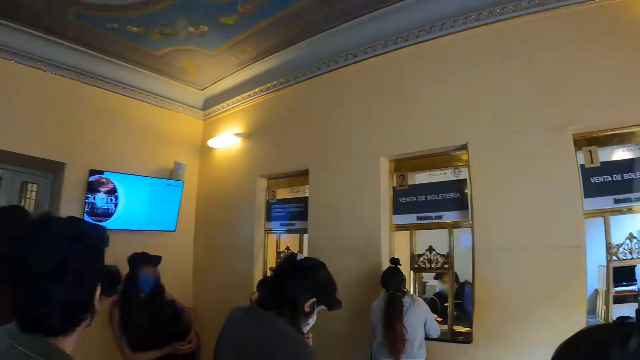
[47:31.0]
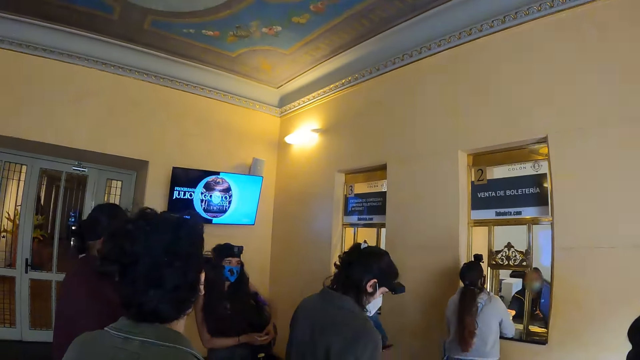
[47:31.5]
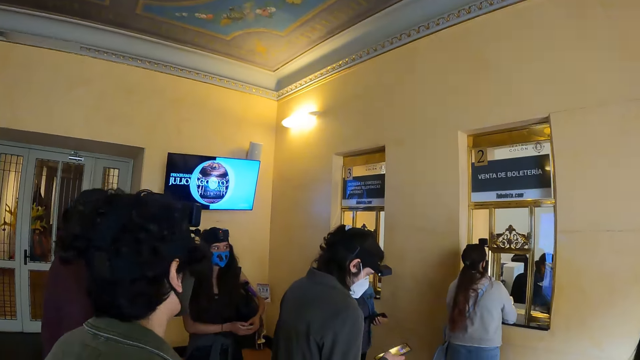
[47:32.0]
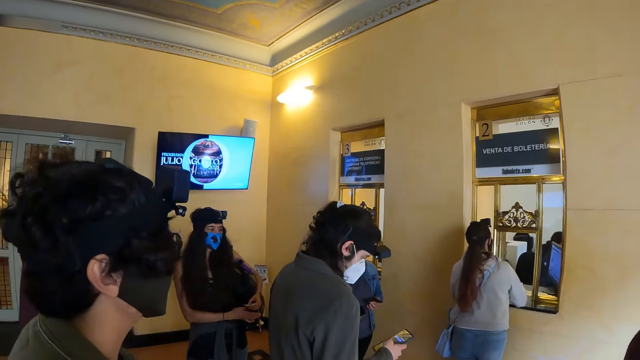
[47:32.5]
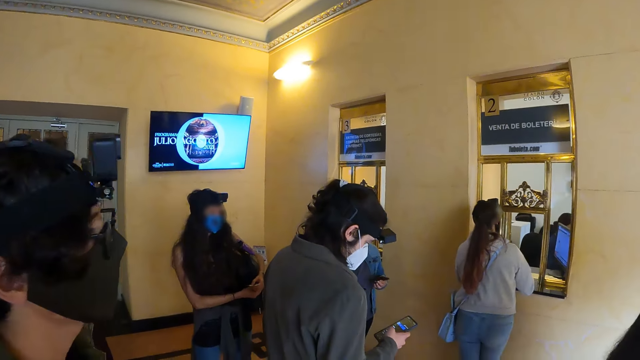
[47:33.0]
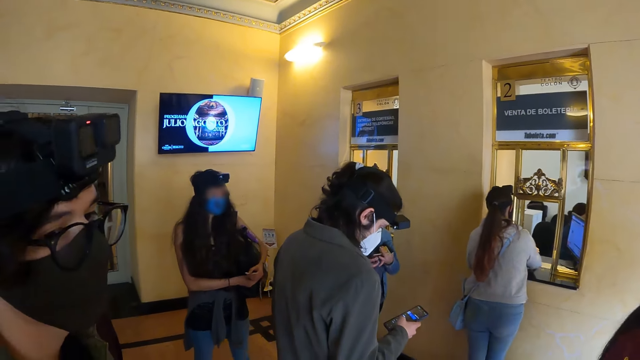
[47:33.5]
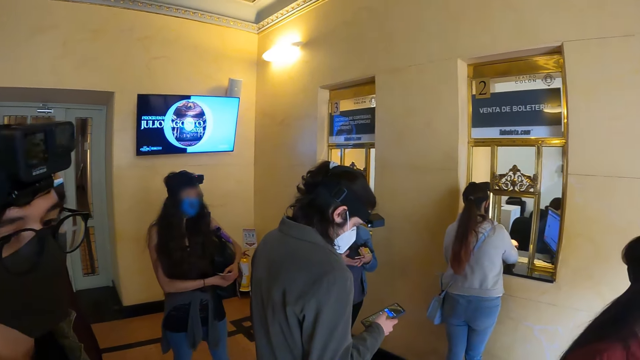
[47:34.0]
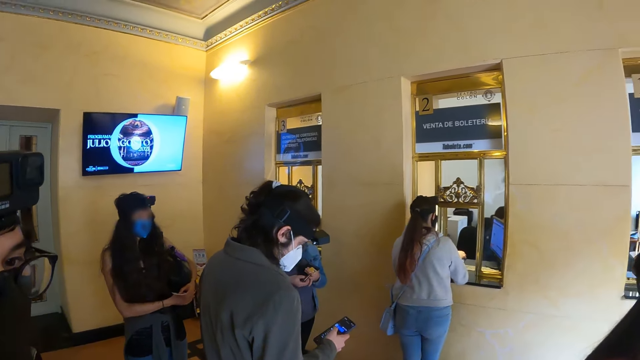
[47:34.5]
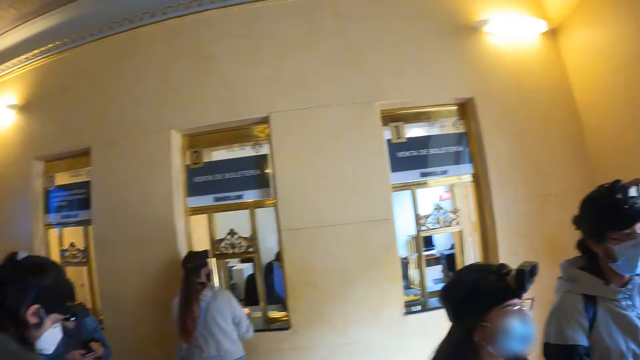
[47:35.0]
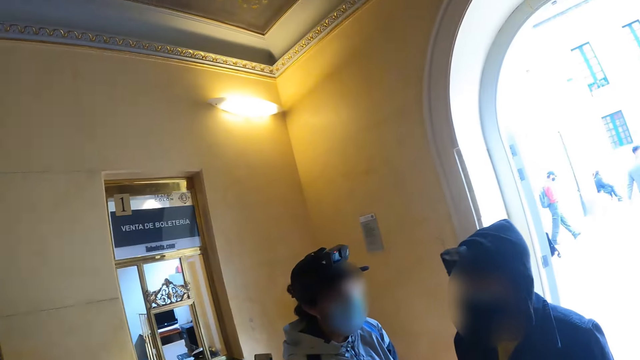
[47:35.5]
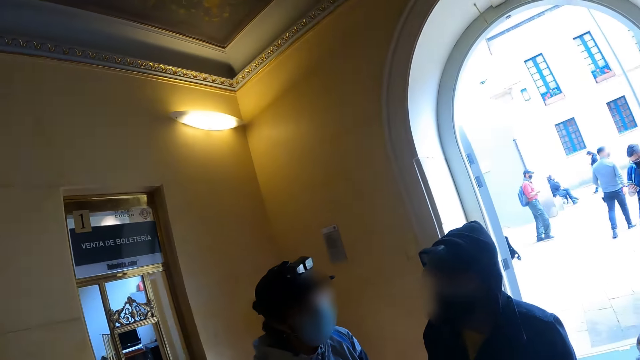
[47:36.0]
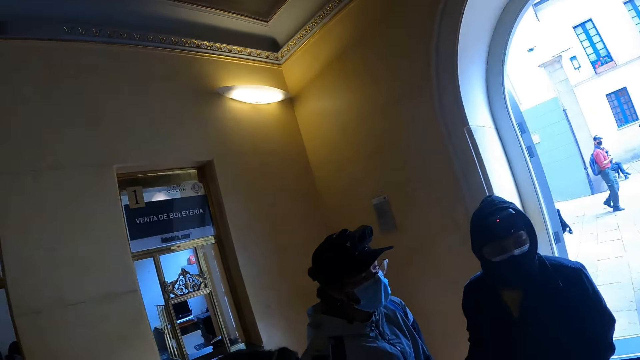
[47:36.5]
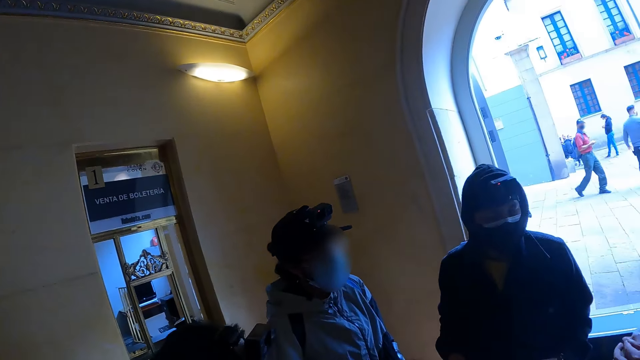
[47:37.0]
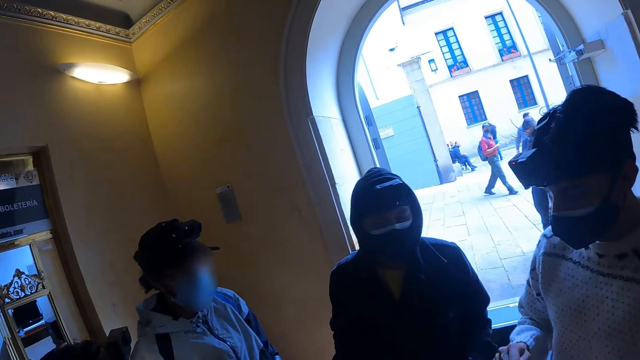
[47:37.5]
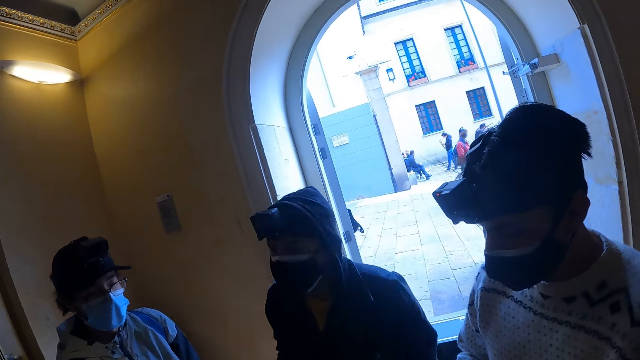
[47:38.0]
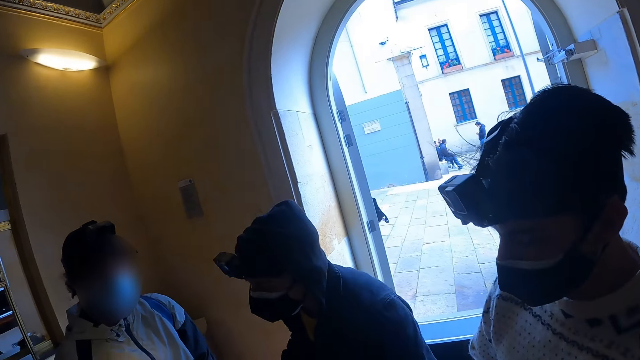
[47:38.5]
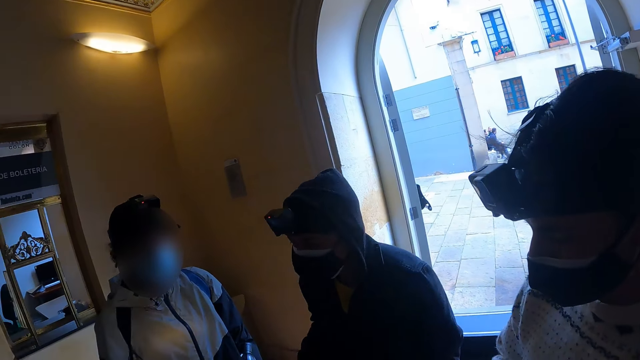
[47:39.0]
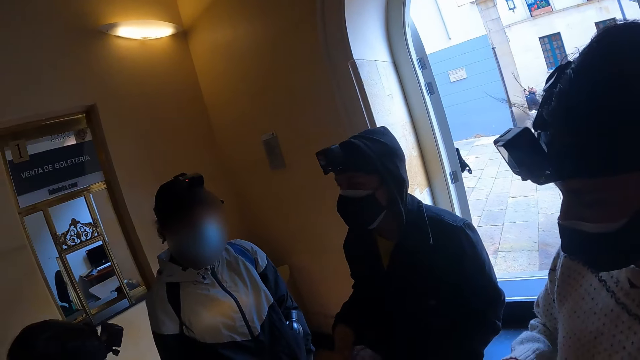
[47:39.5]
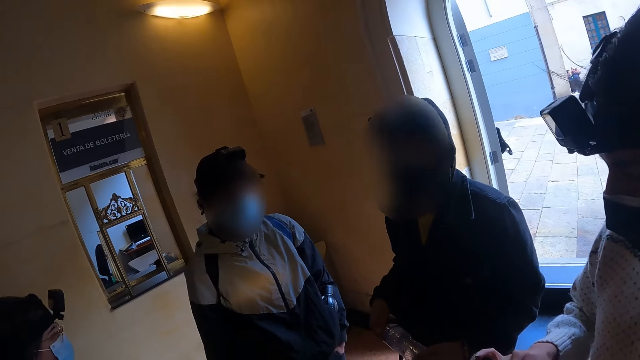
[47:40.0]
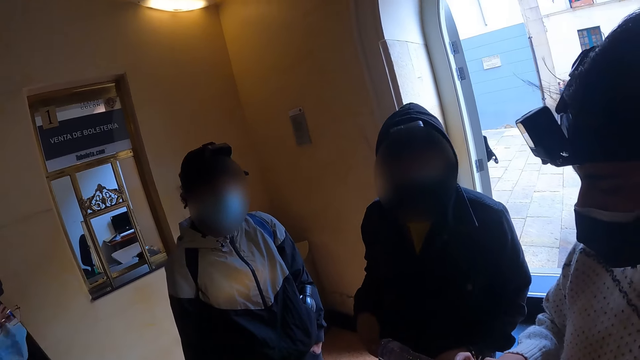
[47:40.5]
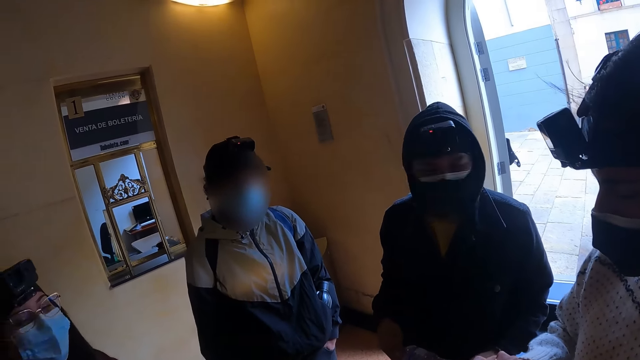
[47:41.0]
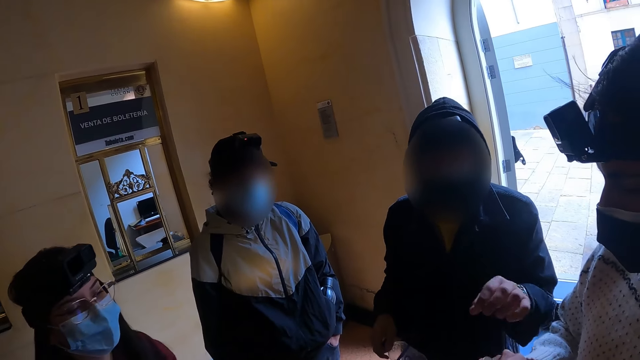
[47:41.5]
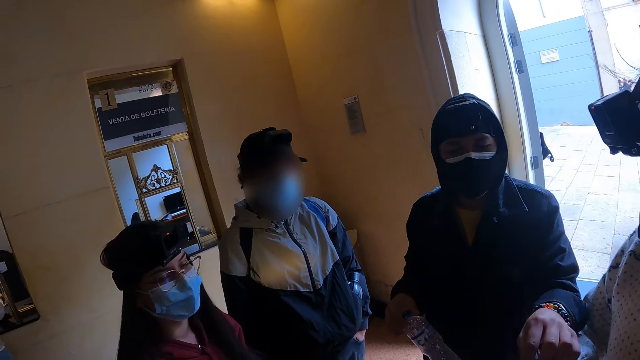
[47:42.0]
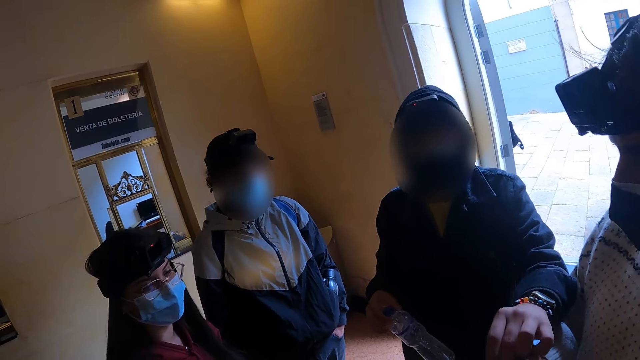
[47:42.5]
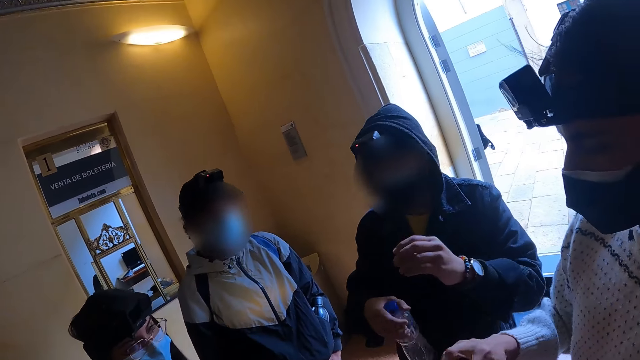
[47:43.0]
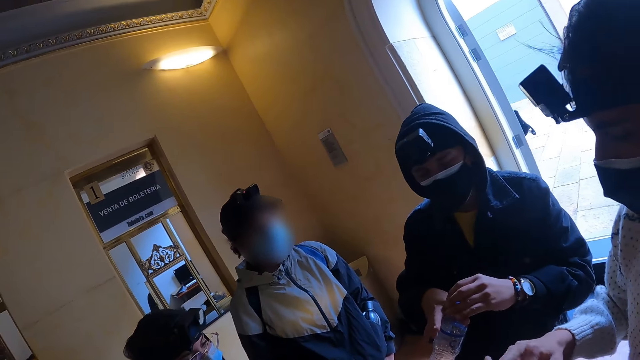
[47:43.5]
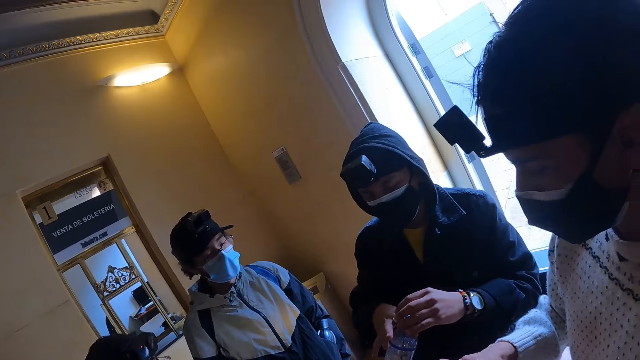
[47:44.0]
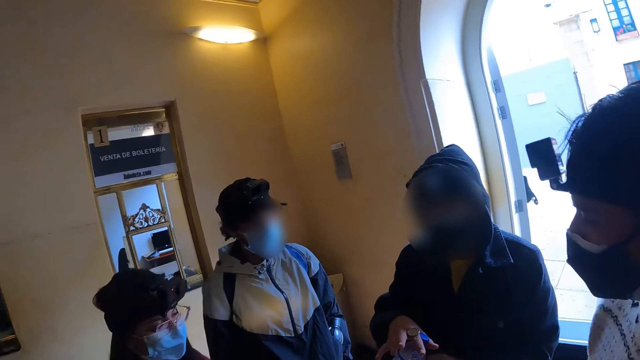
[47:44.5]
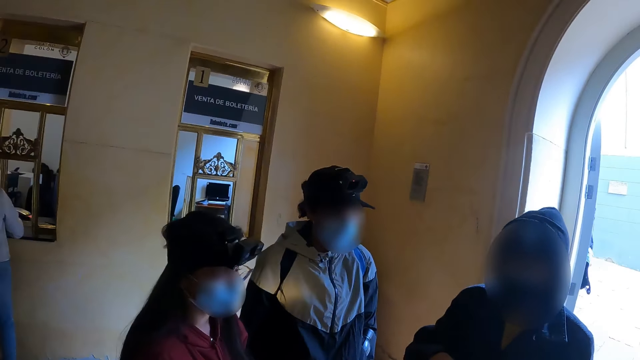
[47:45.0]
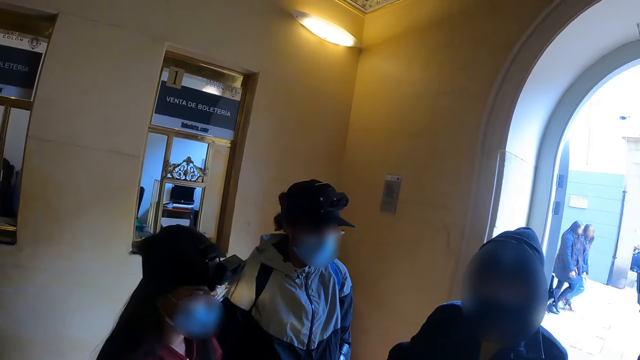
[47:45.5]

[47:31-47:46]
The camera wearer looks around the building. They look at persons in the building. They look at a person.

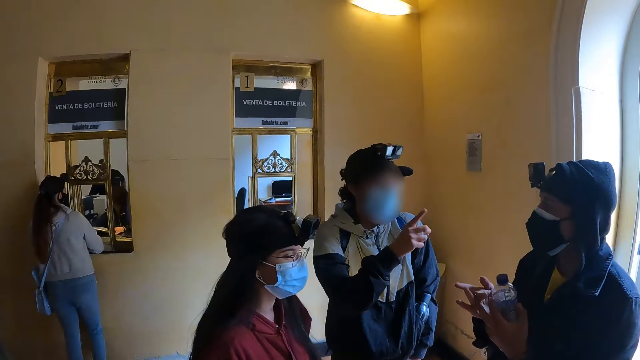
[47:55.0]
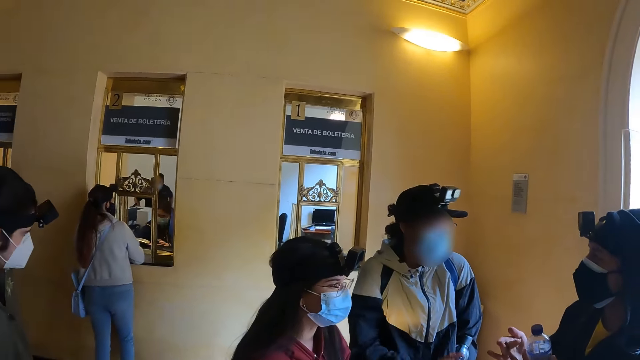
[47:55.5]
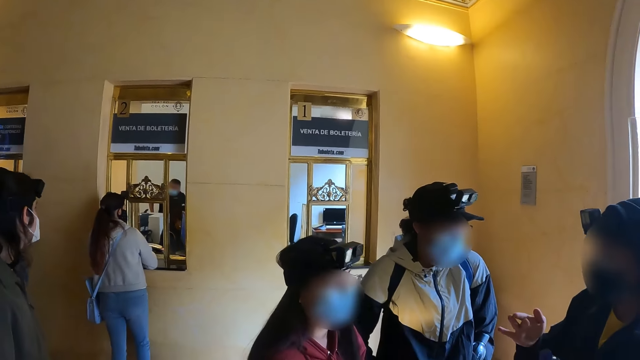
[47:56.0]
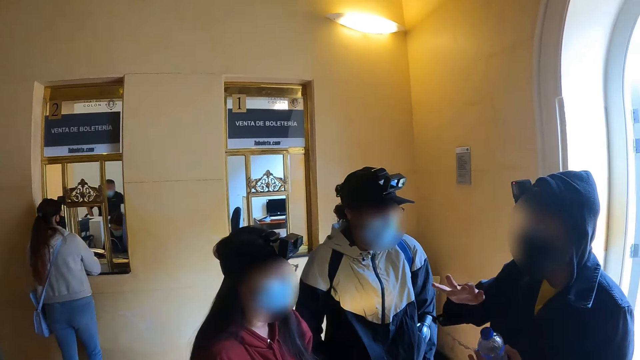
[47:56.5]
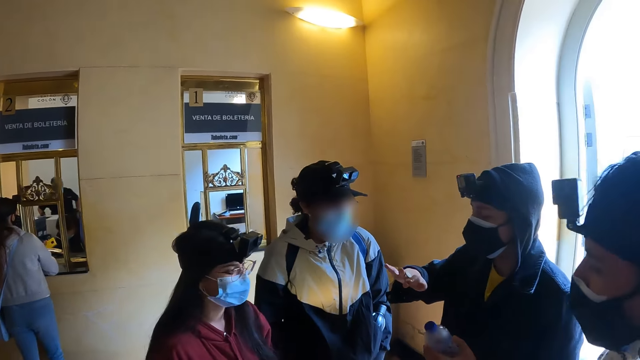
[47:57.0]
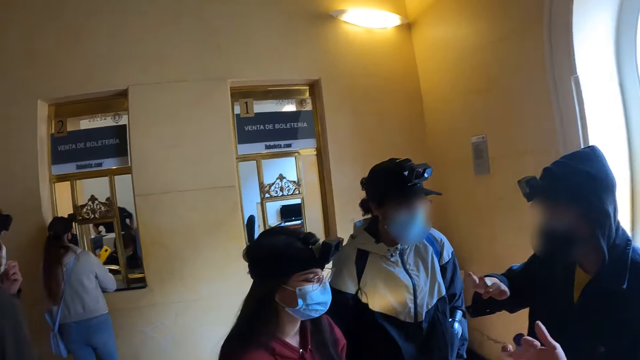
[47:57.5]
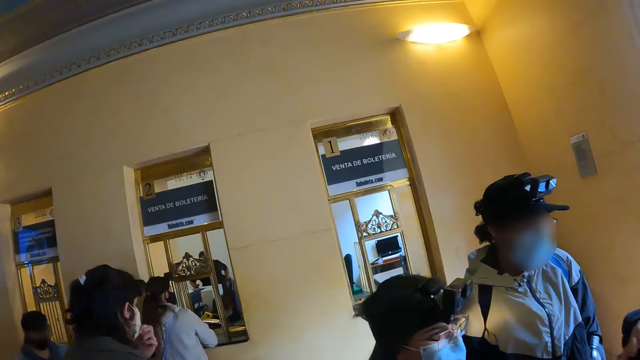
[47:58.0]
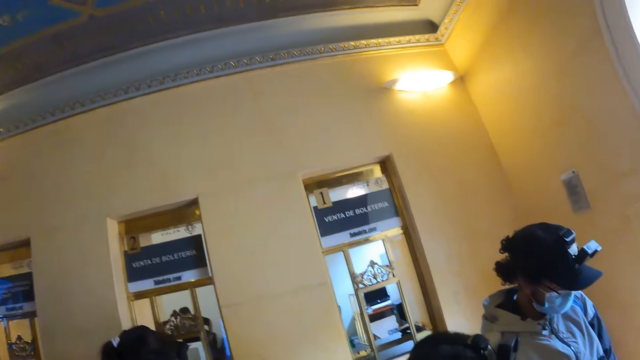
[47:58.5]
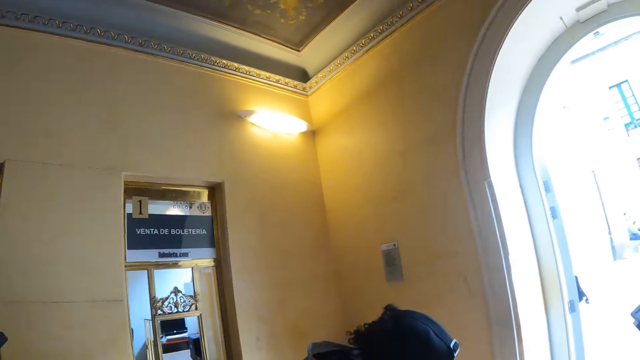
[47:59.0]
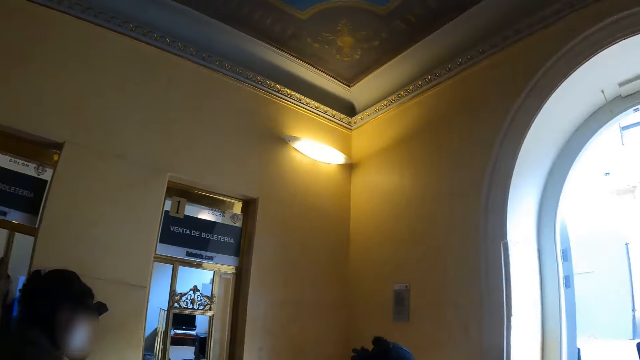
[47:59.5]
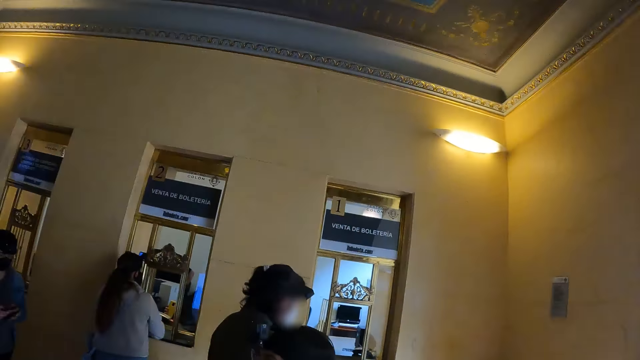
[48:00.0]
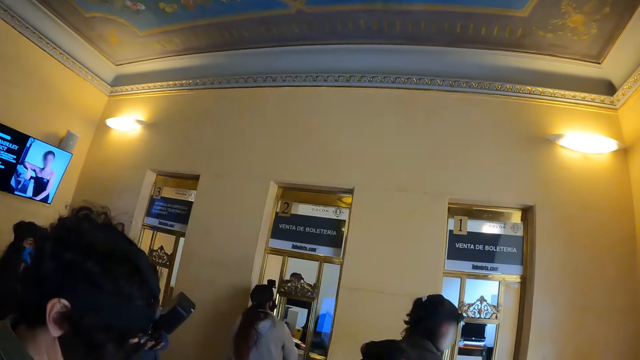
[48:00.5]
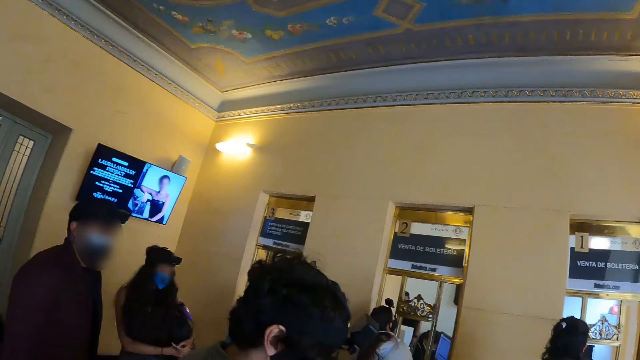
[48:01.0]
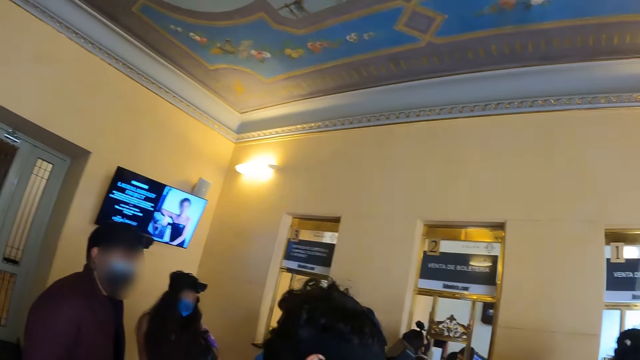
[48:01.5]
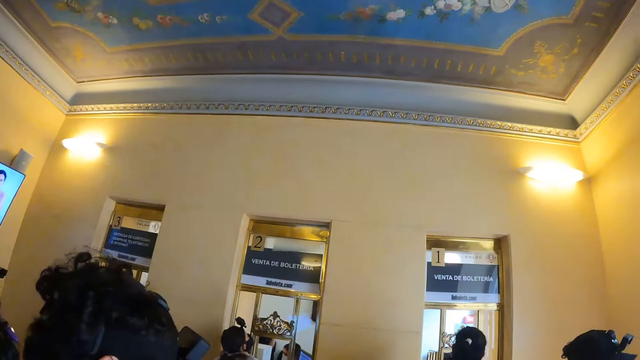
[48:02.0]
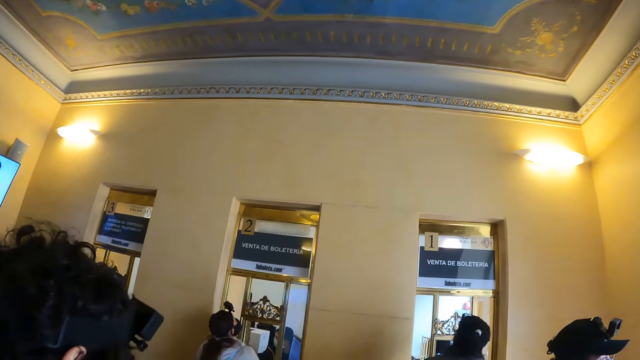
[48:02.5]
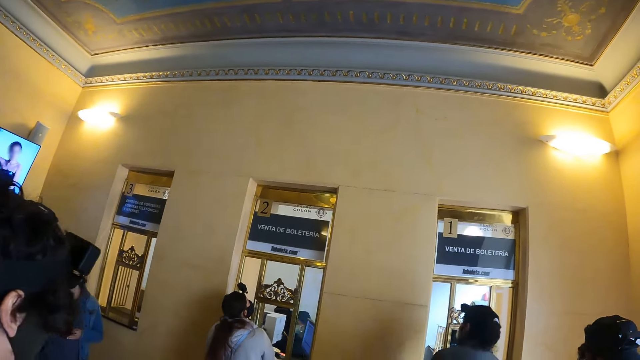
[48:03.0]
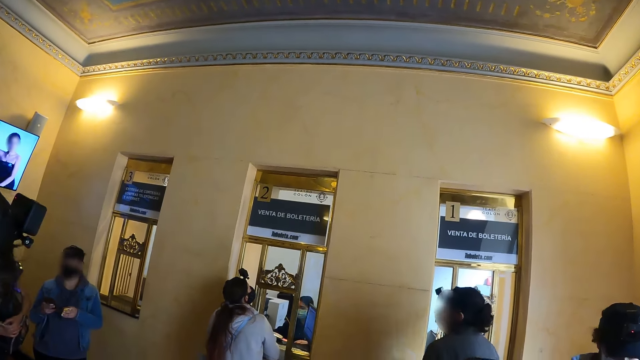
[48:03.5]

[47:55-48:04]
The camera wearer looks around the building.
